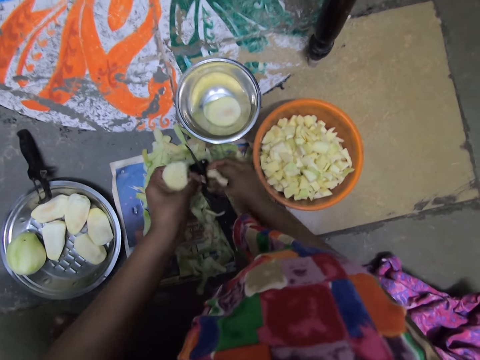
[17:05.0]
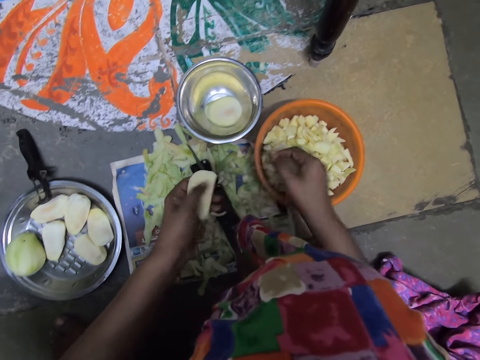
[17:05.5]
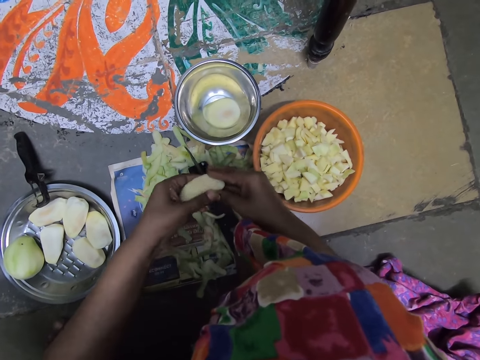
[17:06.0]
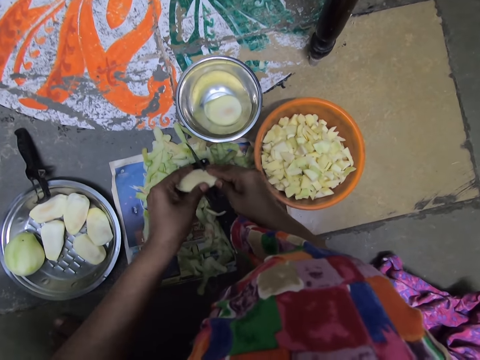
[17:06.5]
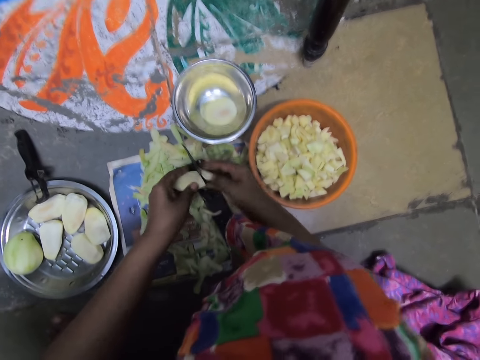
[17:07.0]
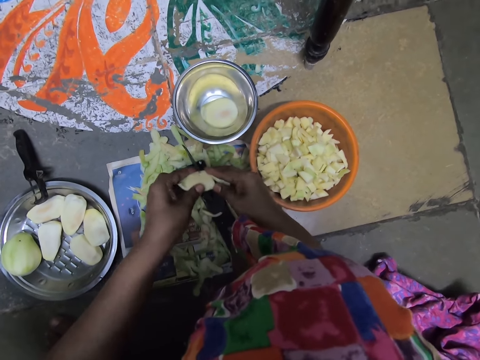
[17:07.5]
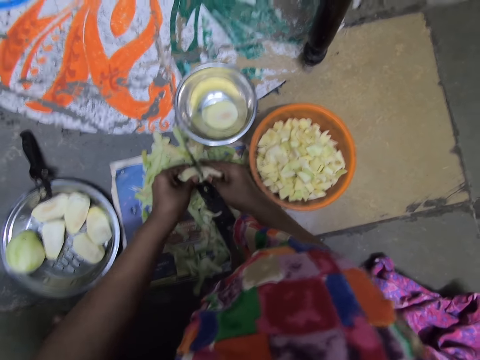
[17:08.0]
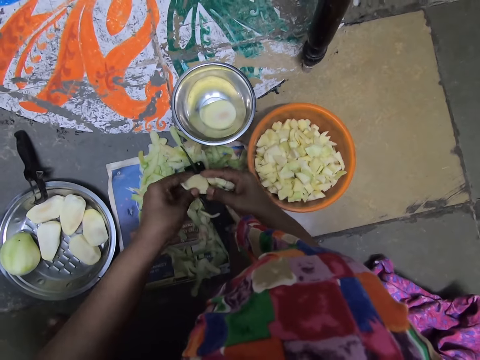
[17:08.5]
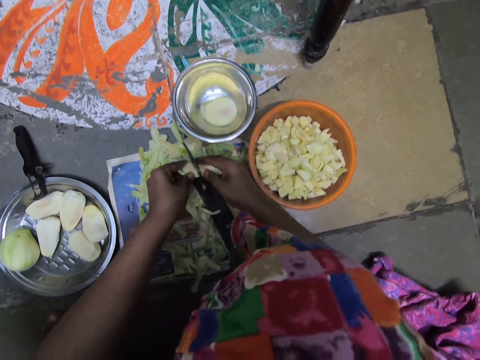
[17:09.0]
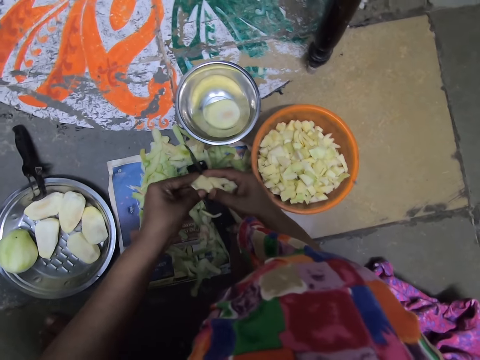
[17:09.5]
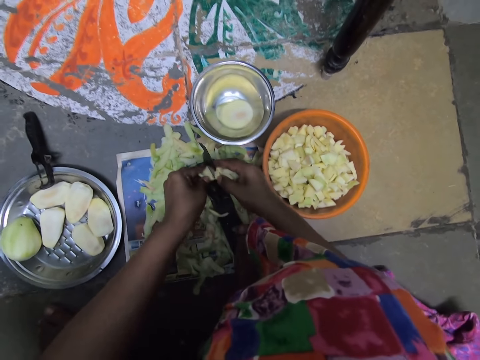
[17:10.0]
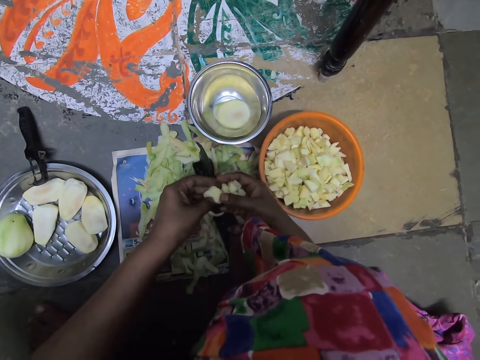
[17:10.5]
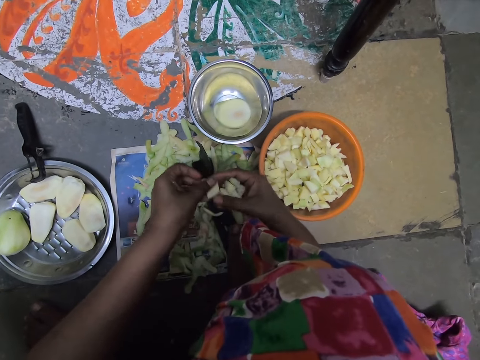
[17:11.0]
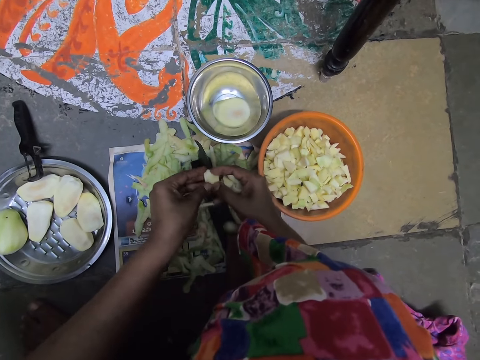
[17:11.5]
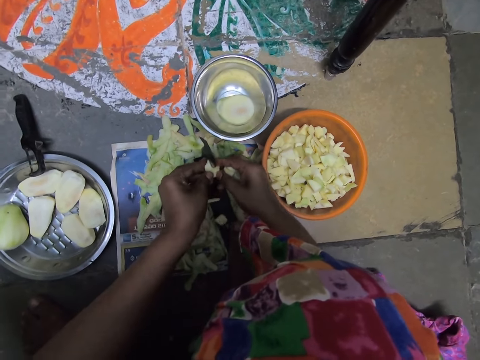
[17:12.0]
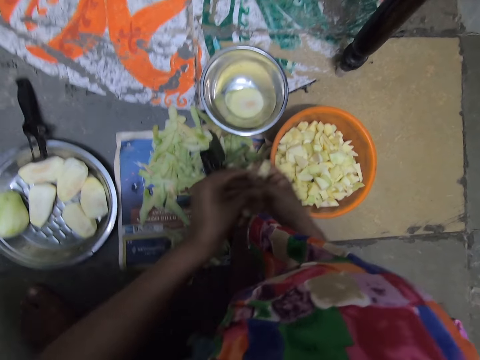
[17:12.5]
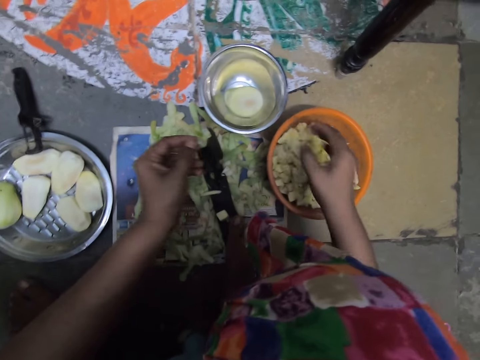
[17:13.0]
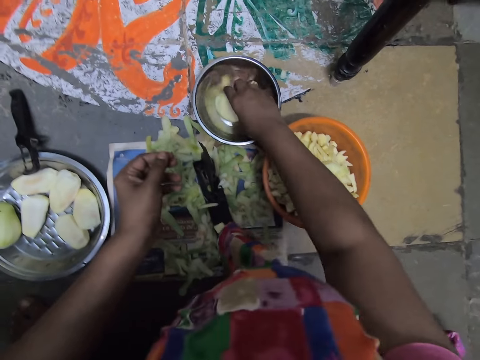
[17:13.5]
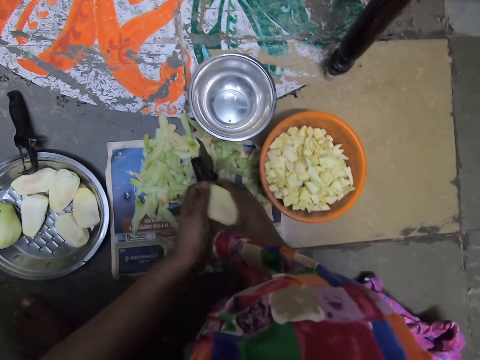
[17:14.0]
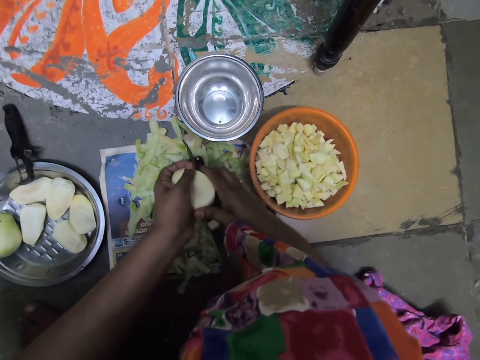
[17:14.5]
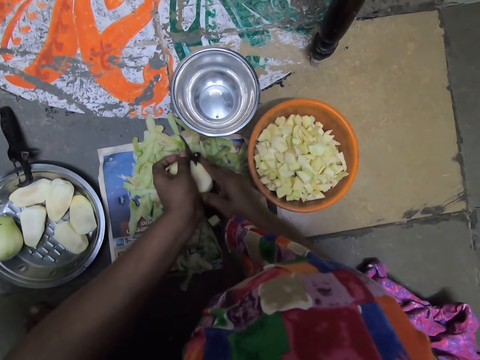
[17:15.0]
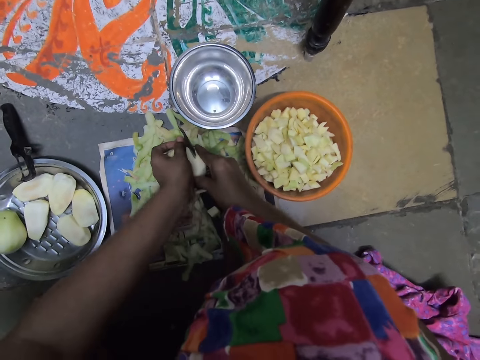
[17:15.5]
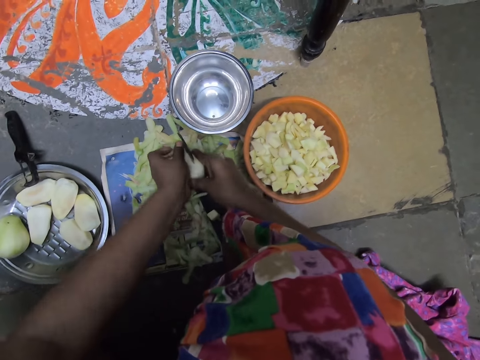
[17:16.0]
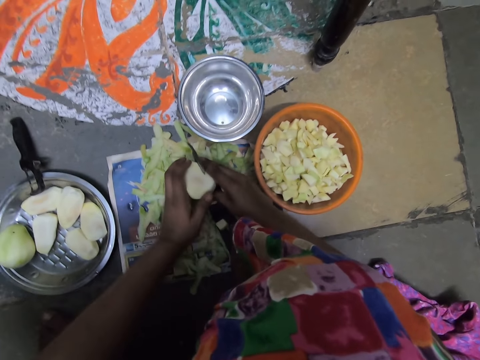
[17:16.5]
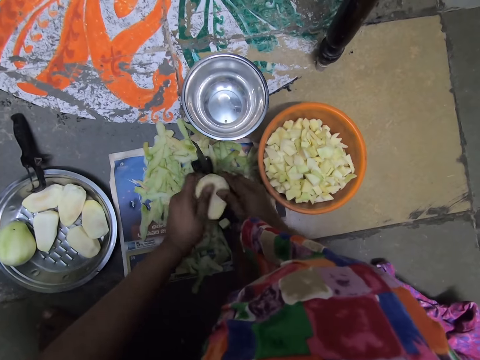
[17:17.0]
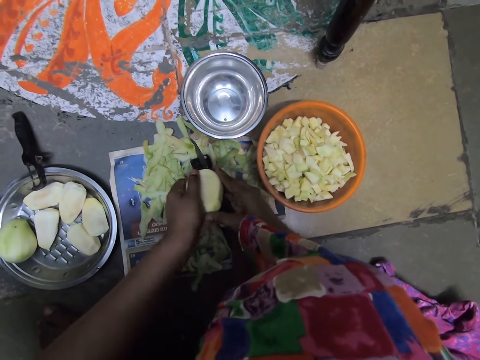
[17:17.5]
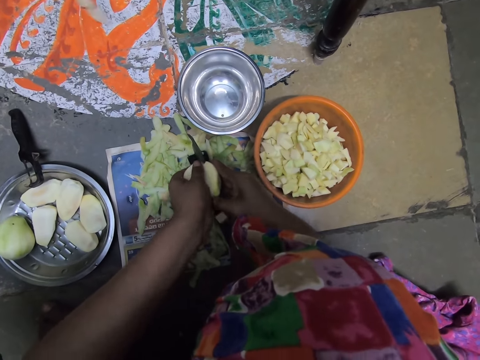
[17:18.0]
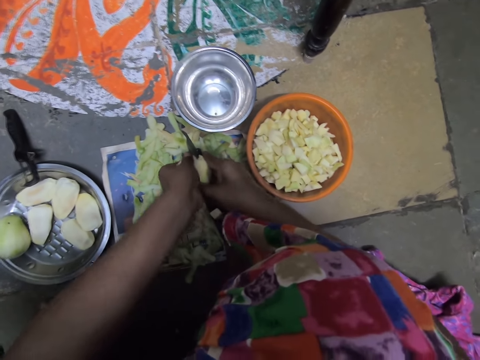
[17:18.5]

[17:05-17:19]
The camera wearer passes a potato chunk from her left hand to her right hand. She drops the potato chunks in her right hand in the plastic bowl on the ground. She holds the potato slices in her left hand with both hands. She cuts the potato slices in her hands into chunks with the boti knife on the ground. She passes the potato chunks from her left hand to her right hand. She drops the potato chunks in her right hand in the plastic bowl on the ground. She picks the potato in the bowl on the ground with her right hand. She holds the potato in her left hand with both hands. She cuts the potato in her hands with the boti knife on the ground.

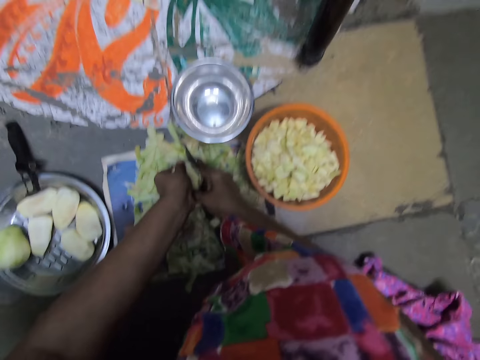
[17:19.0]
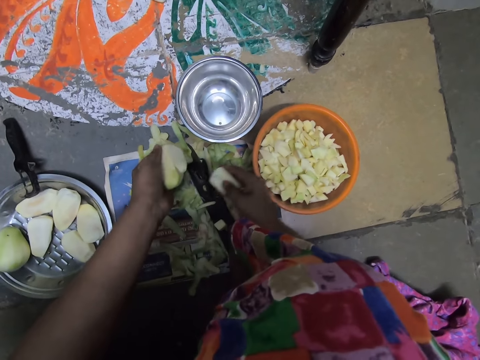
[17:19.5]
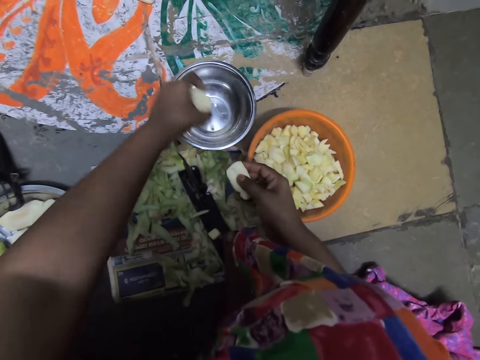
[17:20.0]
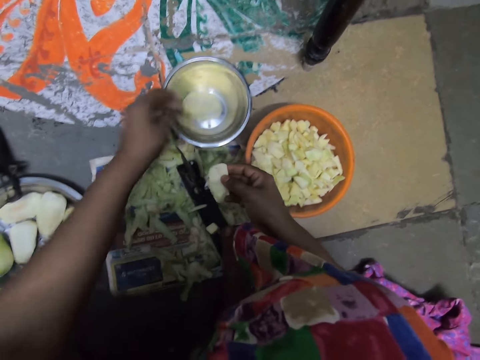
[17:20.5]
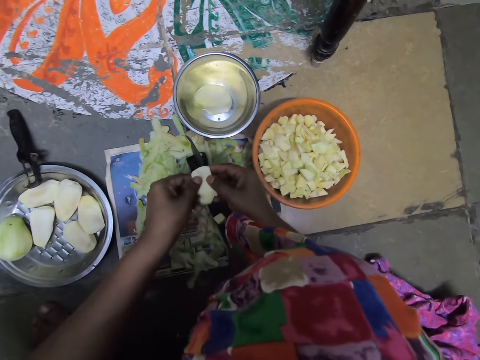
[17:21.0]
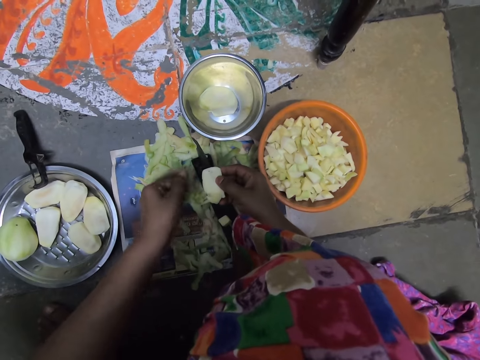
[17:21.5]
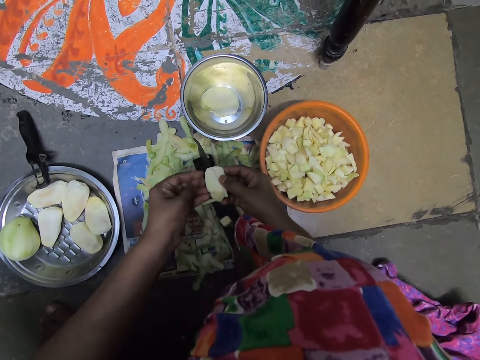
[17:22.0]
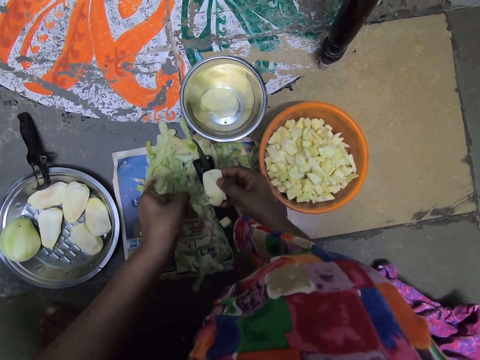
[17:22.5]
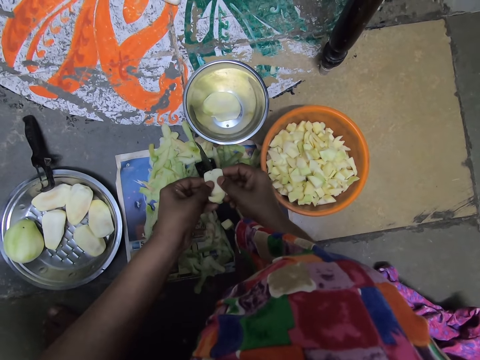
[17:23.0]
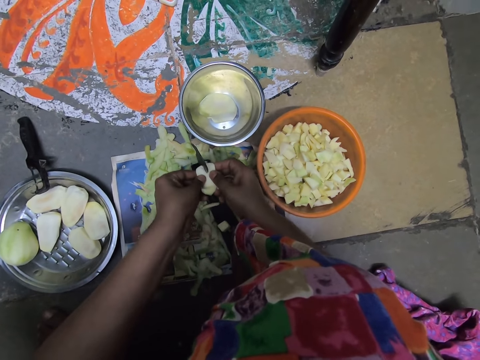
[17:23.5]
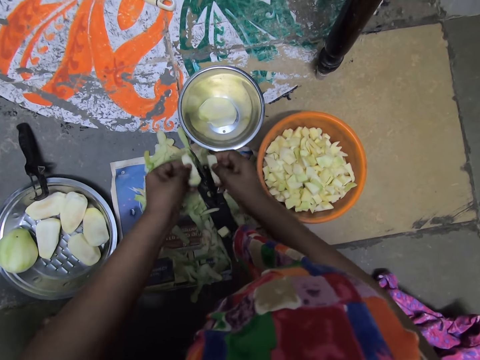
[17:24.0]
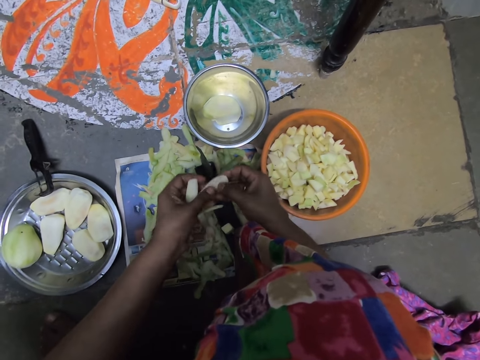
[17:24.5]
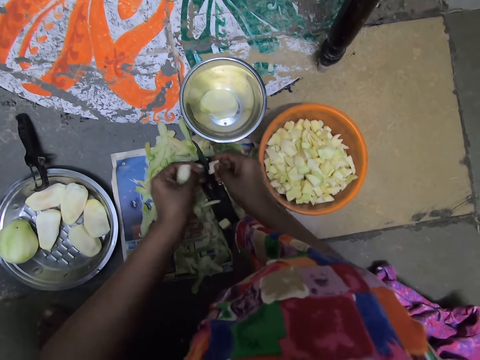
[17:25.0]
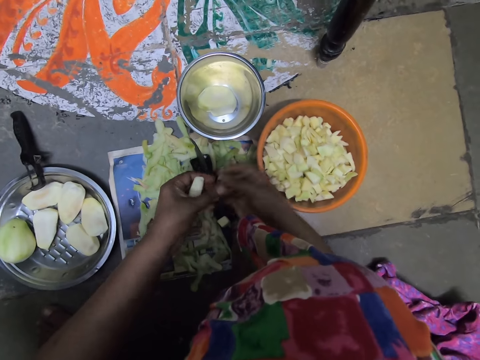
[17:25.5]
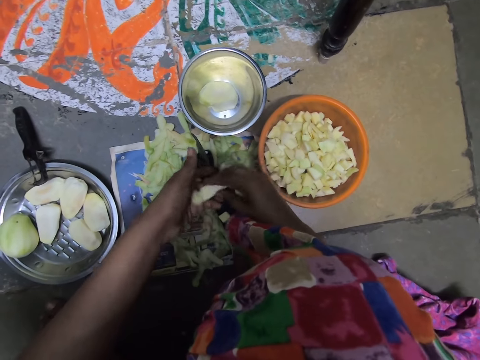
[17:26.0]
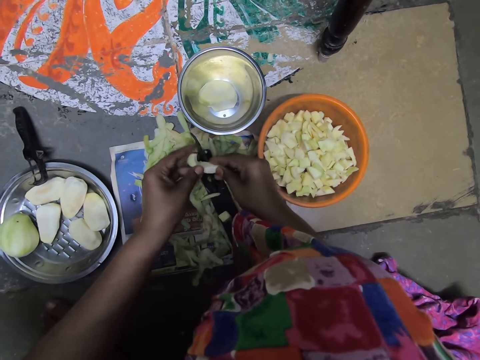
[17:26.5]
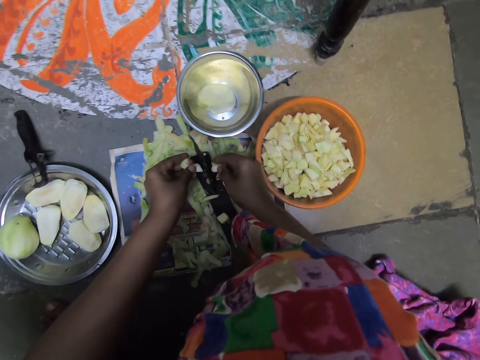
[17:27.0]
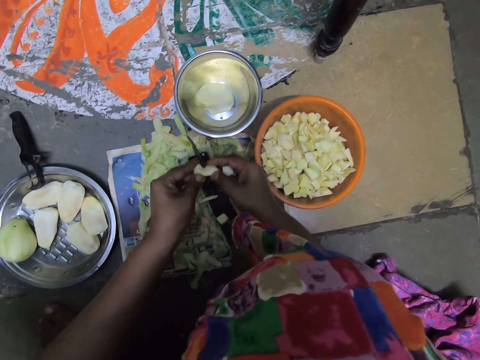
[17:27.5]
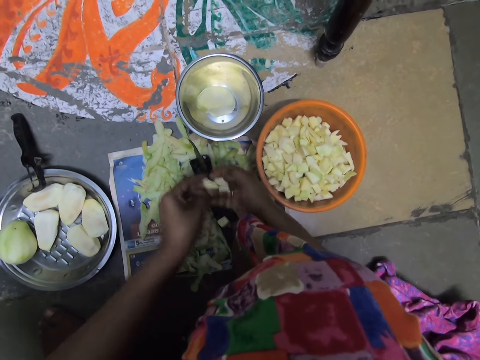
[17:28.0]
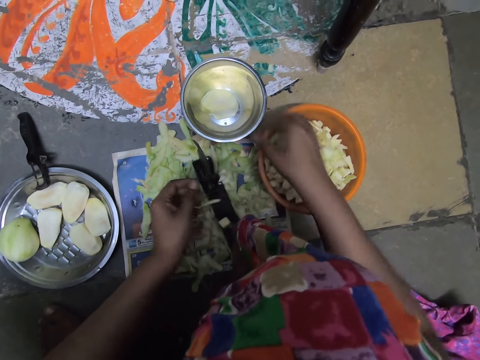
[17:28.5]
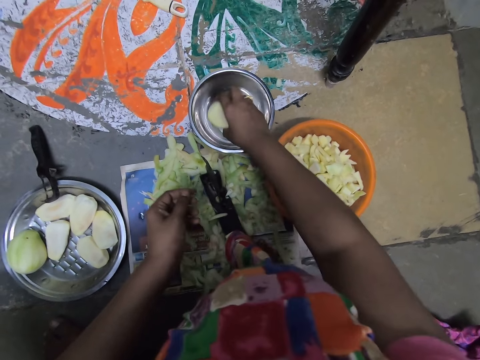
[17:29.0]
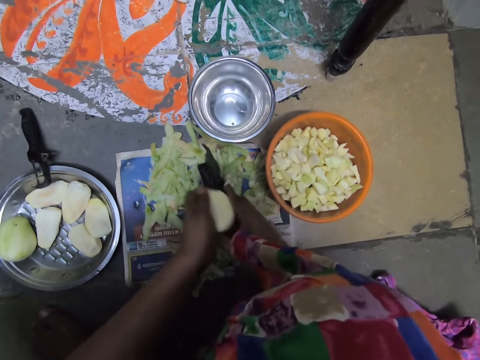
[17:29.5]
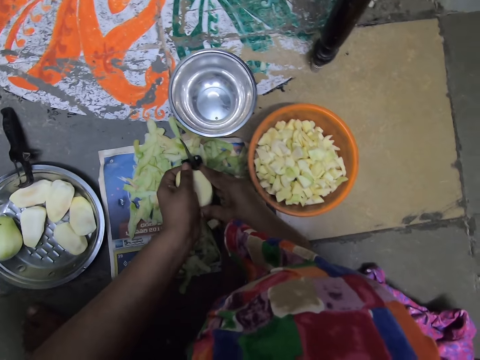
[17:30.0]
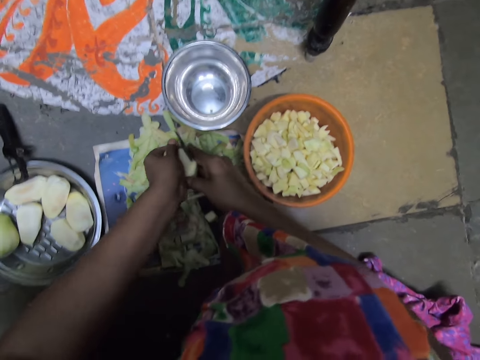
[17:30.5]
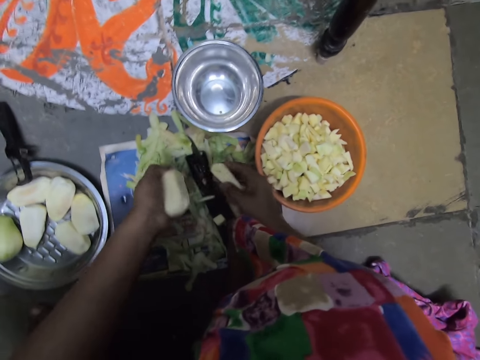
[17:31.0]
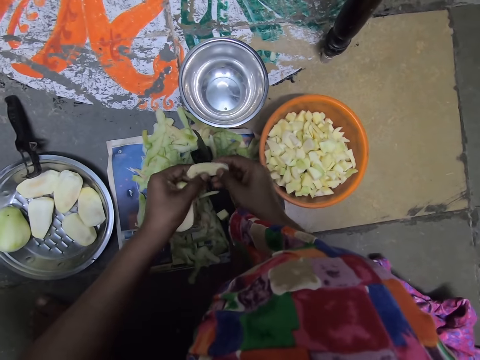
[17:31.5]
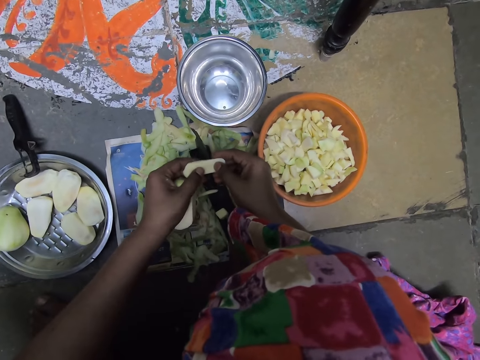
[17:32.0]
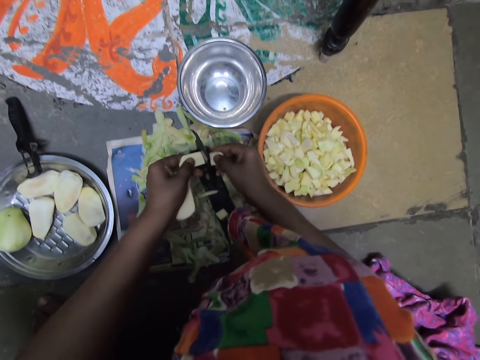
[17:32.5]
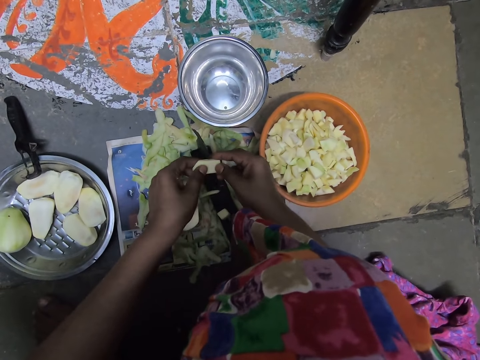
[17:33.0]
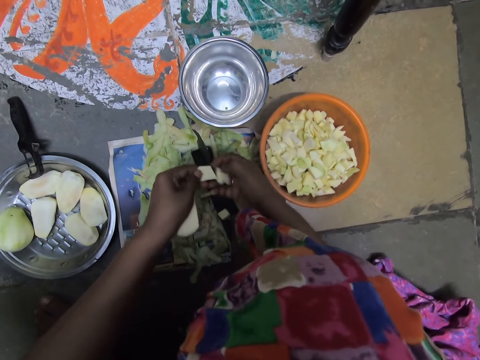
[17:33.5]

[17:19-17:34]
The camera wearer drops the potato in her left hand in the bowl on the ground. She cleans the potato slice in her right hand with her left hand. She holds the potato slice in her right hand with both hands. She cuts the potato slice in her hands with the boti knife on the ground. She holds the potato chunk in her right hand with both hands. She cuts the potato chunk in her hands with the boti knife on the ground. She passes the potato chunk from her left hand to her right hand. She drops the potato chunks in her right hand in the plastic bowl on the ground. She holds the potato slice in her left hand with both hands. She cuts the potato slice in her hands with the boti knife on the ground. She passes the potato chunk from her left hand to her right hand. She drops the potato chunks in her right hand in the plastic bowl on the ground. She picks the potato in the bowl on the ground with her right hand. She holds the potato in her right hand with both hands. She cuts the potato in her hands with the boti knife on the ground. She holds the potato slice in her right hand with both hands. She cuts the potato chunk in her hands with the boti knife on the ground.
